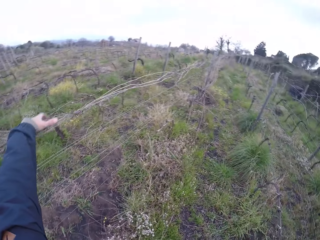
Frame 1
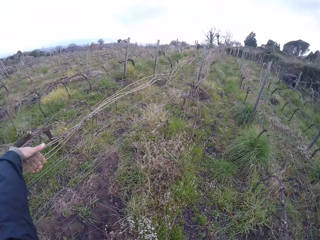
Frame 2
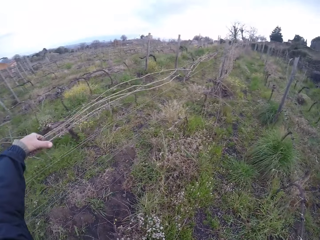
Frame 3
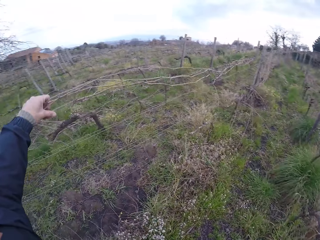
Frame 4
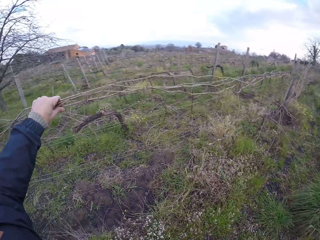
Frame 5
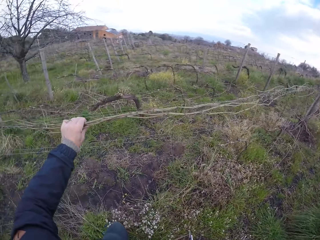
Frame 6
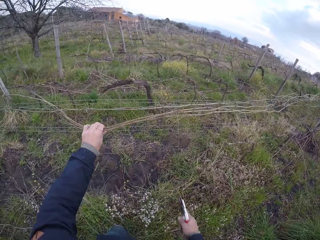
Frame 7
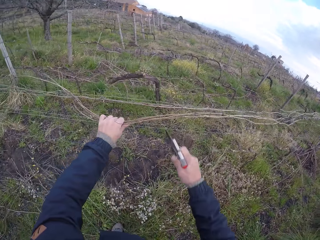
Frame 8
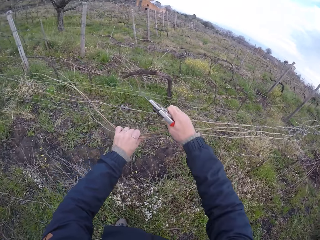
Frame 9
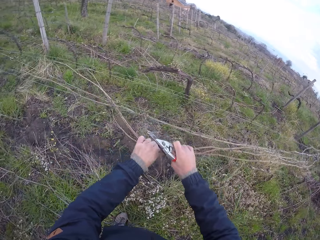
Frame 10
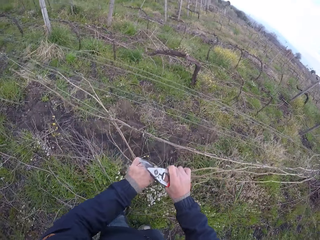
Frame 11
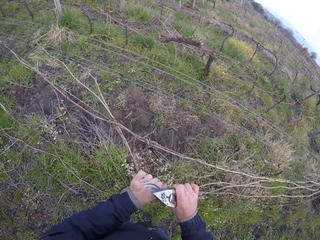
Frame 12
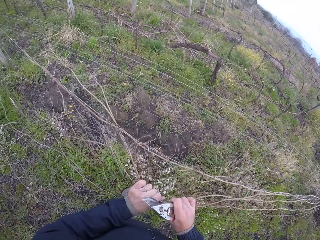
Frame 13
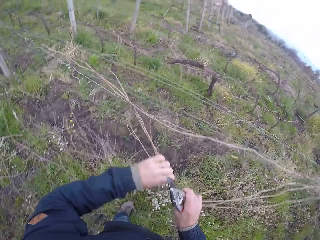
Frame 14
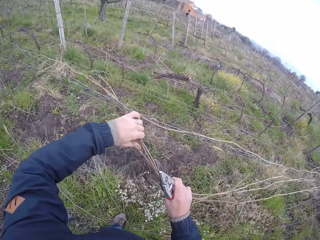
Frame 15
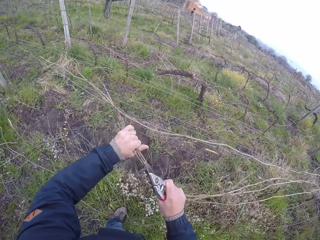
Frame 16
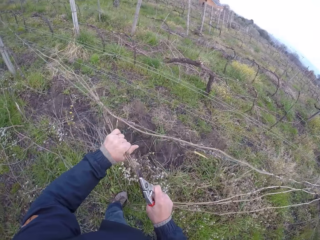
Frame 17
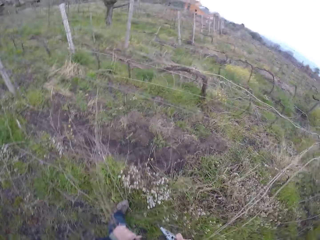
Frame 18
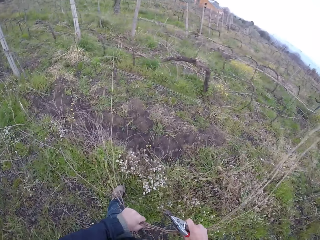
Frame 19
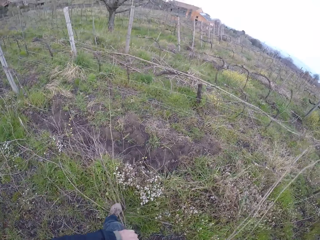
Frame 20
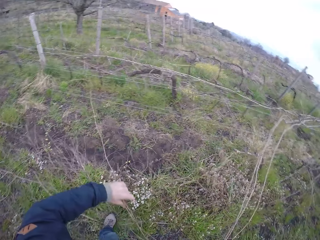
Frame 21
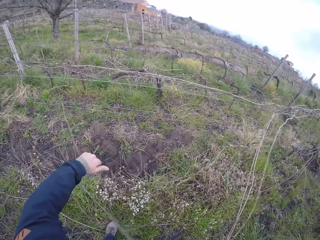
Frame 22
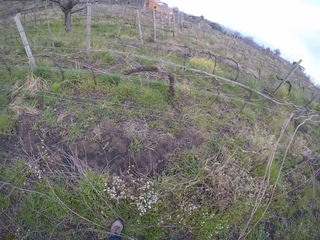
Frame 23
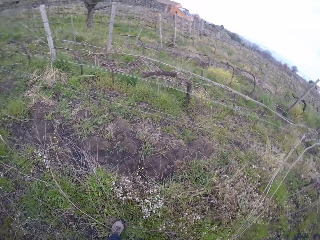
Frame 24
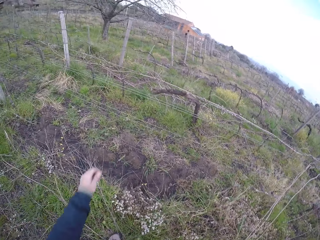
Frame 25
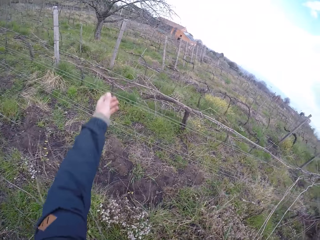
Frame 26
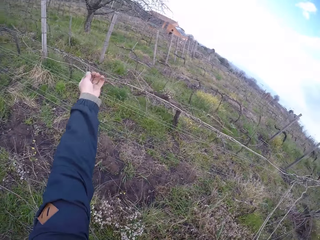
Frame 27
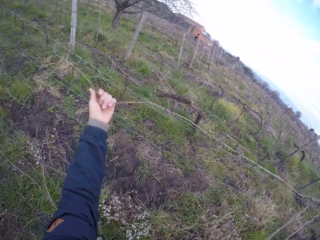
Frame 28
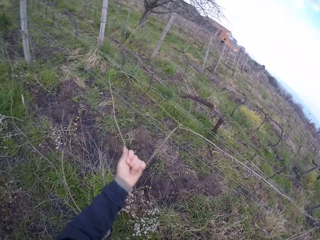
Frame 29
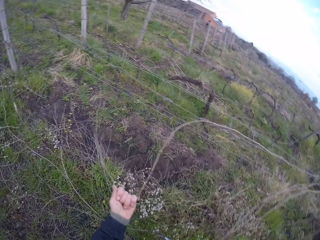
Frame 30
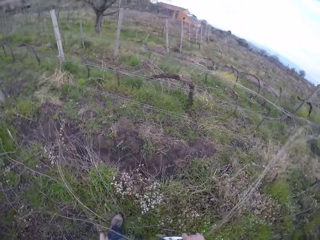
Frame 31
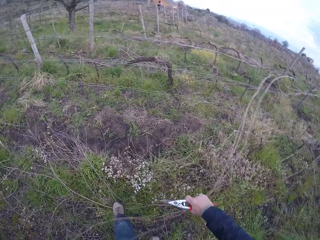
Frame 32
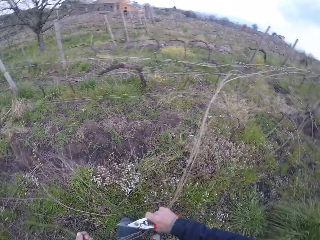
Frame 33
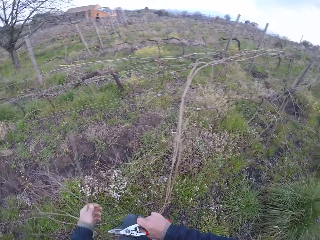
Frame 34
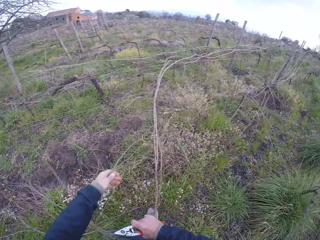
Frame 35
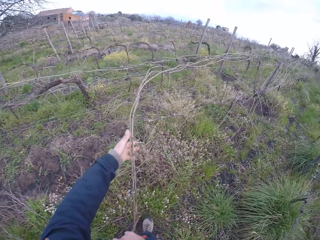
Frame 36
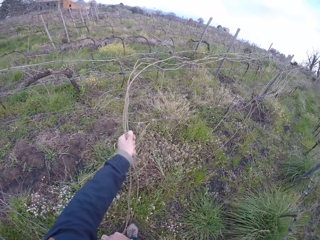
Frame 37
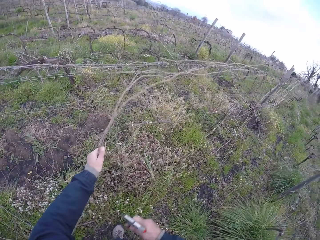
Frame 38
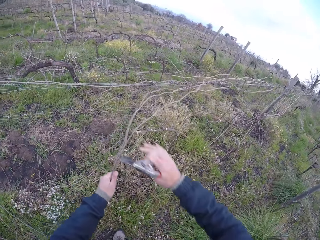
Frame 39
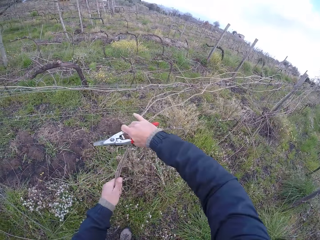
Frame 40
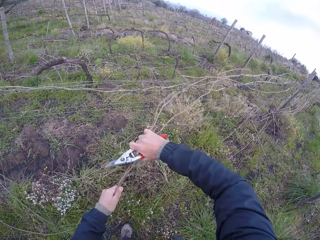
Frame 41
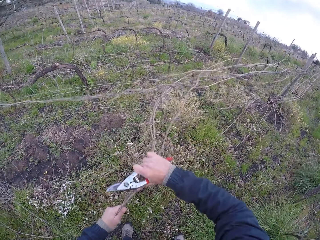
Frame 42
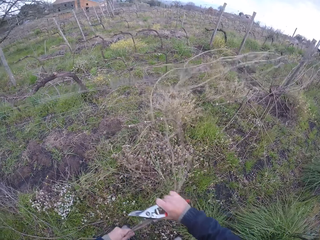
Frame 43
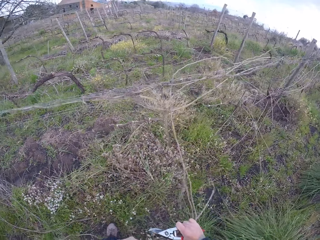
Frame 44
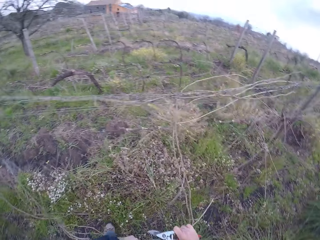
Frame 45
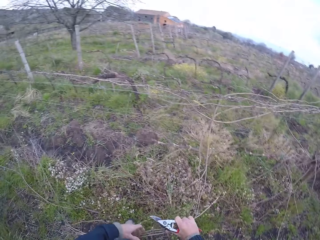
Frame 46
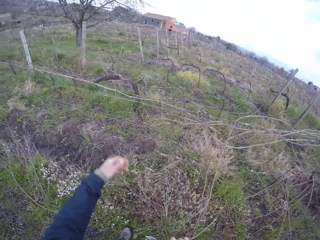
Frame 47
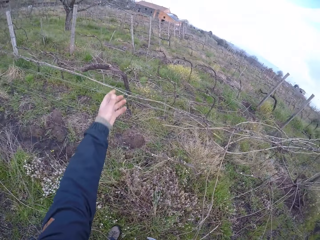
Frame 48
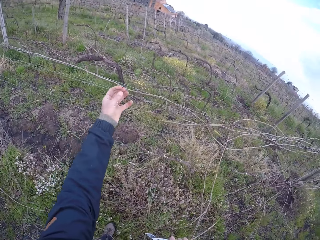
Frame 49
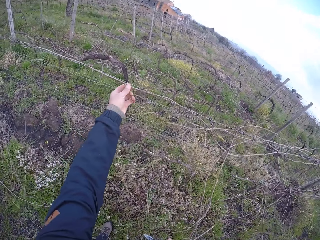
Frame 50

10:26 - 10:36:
The camera wearer pulls some branches by the wired fence with his left hand. He pulls the branches from the wired fence with both hands. He pulls a branch with the left hand. He pulls a branch with both hands.

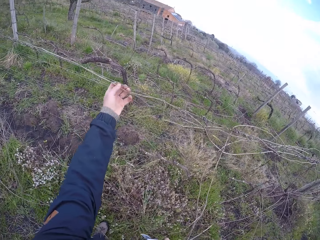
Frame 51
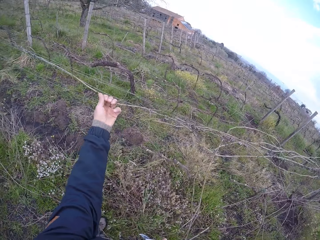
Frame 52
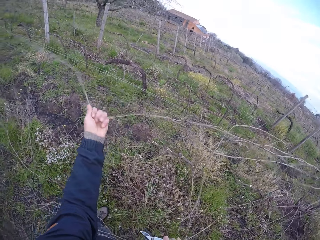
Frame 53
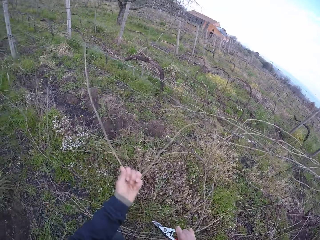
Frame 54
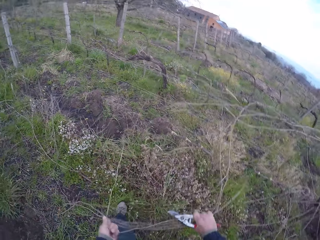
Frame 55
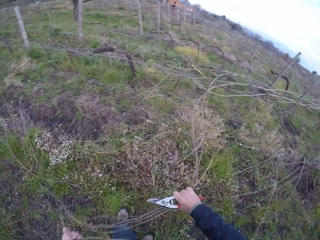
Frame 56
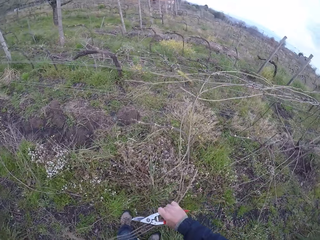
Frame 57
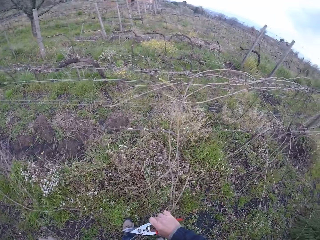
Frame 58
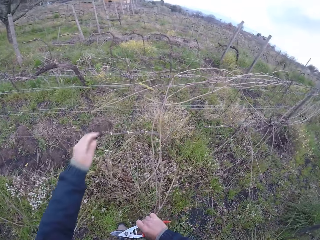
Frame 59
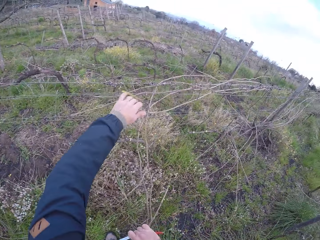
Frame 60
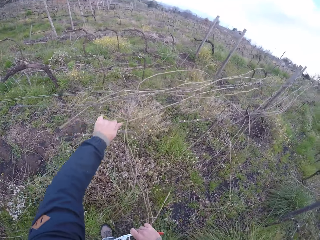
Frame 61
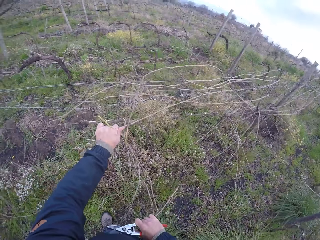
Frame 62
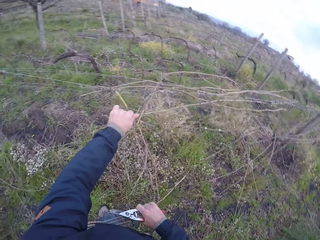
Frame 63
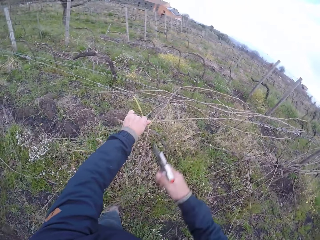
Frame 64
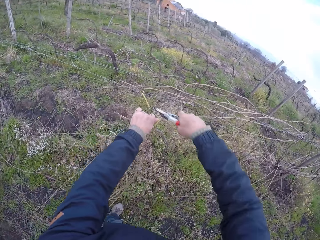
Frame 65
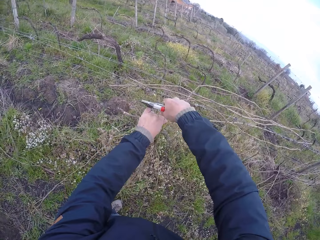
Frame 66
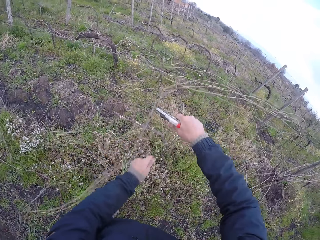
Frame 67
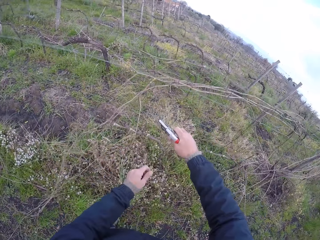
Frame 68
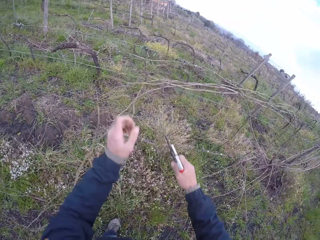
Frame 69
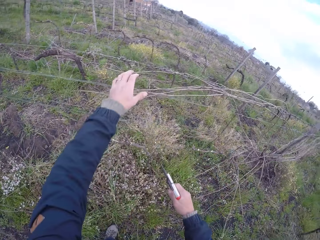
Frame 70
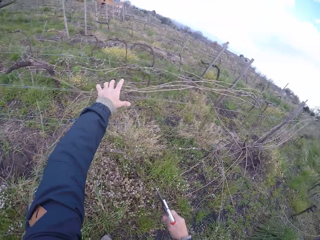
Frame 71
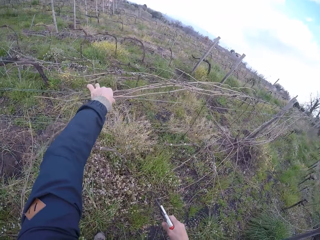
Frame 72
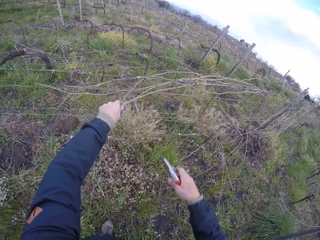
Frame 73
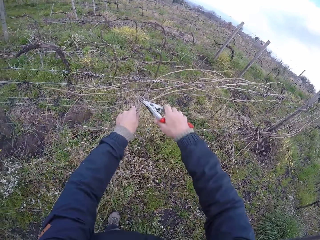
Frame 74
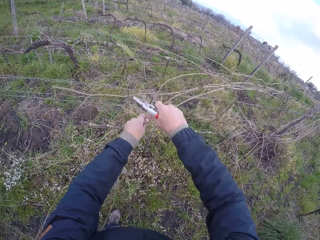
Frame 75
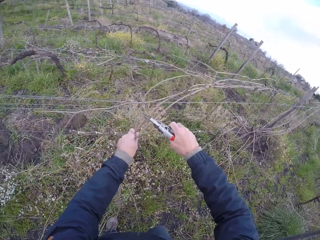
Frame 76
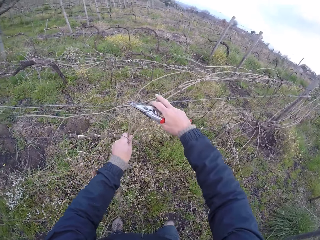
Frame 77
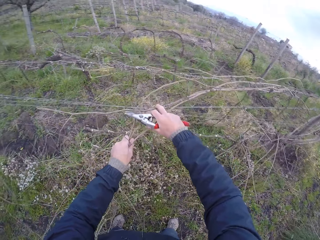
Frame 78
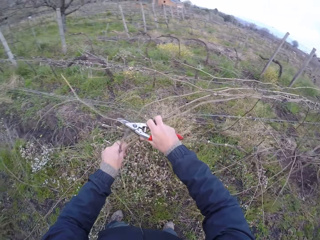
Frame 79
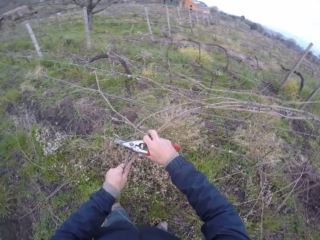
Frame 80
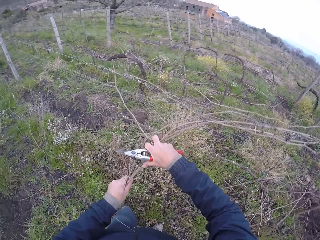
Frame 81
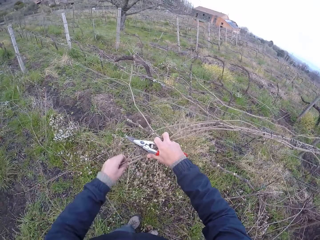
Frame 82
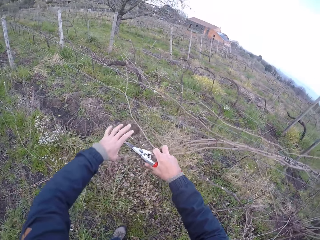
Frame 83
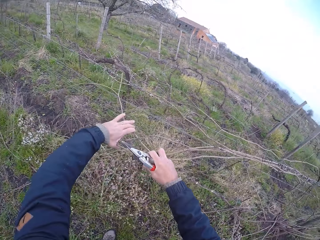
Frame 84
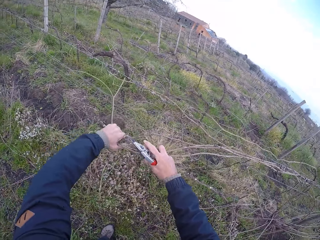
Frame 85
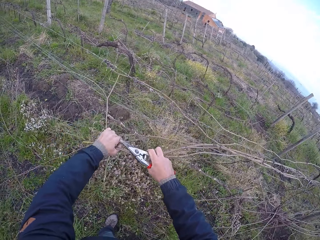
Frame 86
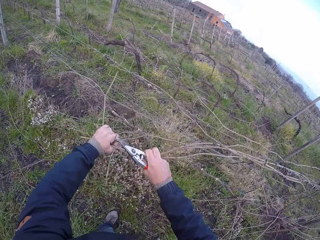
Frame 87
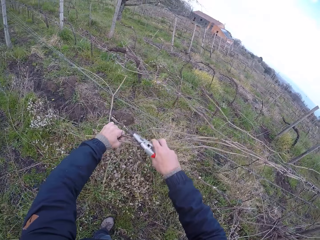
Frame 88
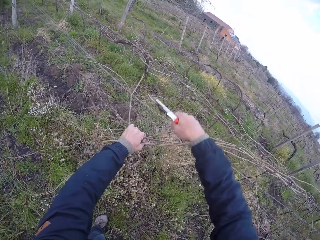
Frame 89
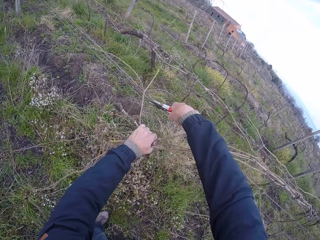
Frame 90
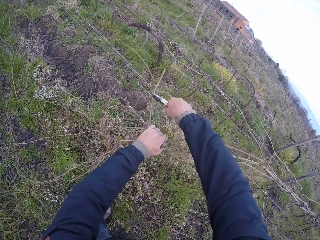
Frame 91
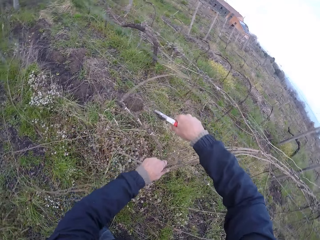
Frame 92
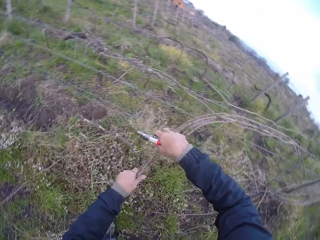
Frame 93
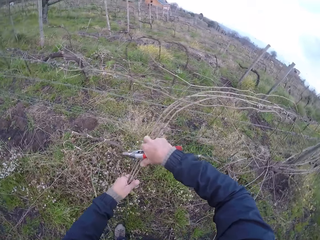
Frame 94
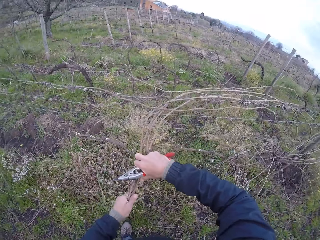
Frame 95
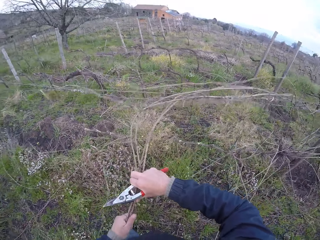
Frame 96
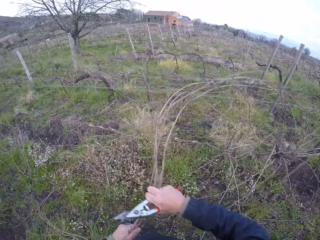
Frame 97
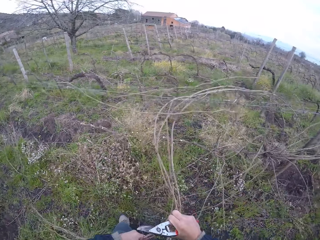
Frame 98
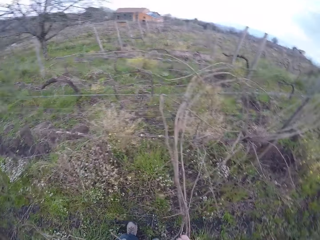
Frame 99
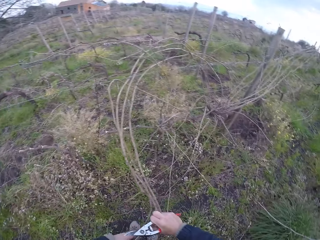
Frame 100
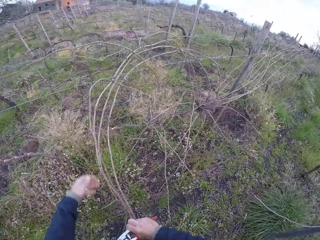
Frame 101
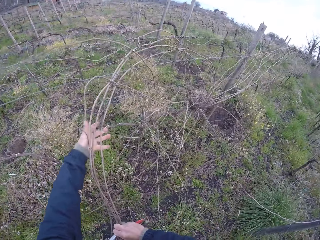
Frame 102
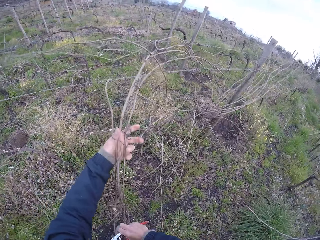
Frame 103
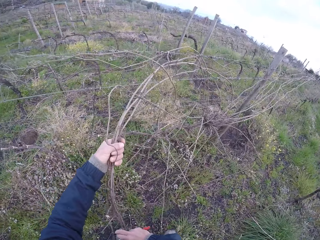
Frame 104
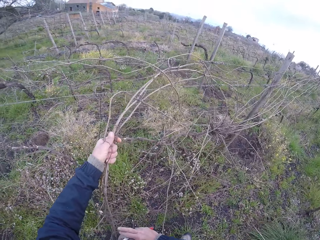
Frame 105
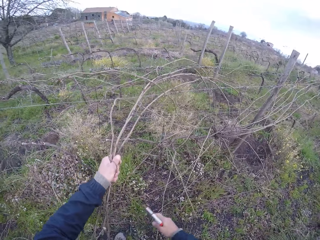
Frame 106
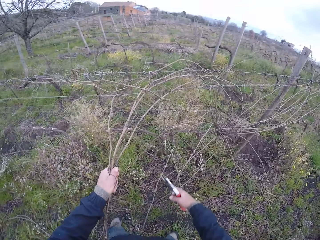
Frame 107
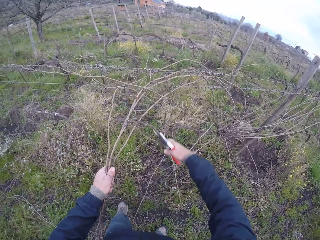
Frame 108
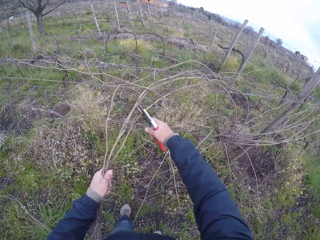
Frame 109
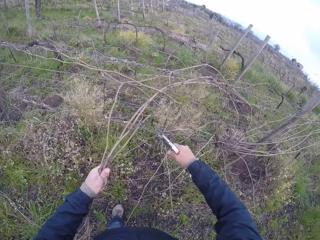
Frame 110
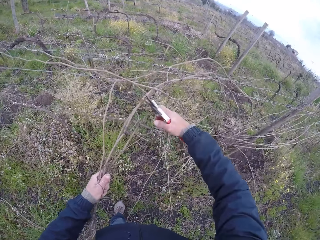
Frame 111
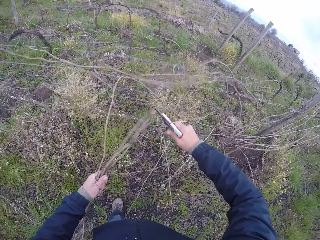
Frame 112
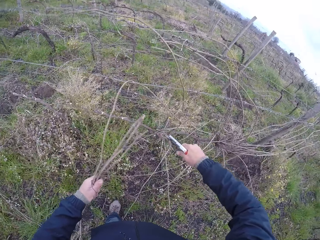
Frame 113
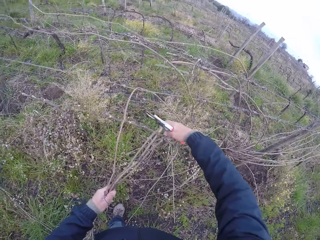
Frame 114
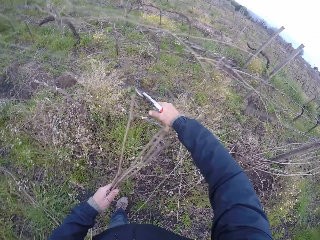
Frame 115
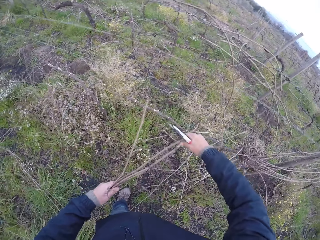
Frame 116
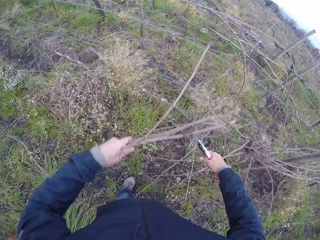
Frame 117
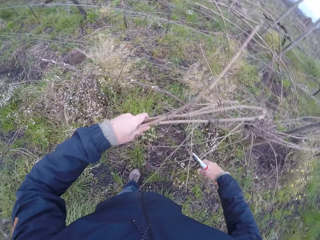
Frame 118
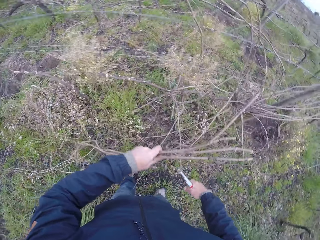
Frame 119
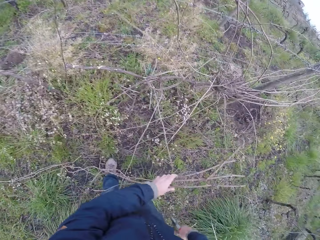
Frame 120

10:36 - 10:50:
The camera wearer pulls a branch with the left hand. He pulls a branch with the left hand again. He prunes the branches in his left hand with the pruner or garden shears in his right hand. He pulls a branch with the left hand and cuts a branch with the garden shears. He pulls a branch with both hands and cuts a branch with the garden shears. He pulls a branch with both hands and cuts a branch with the garden shears.
